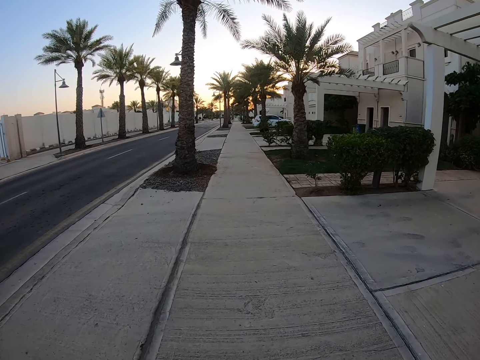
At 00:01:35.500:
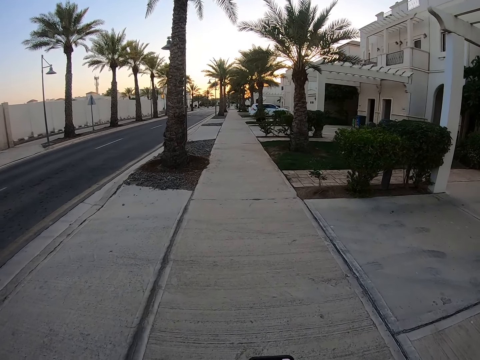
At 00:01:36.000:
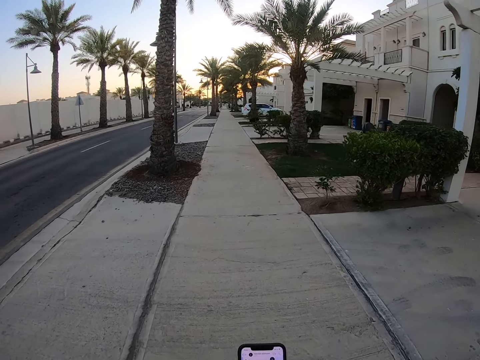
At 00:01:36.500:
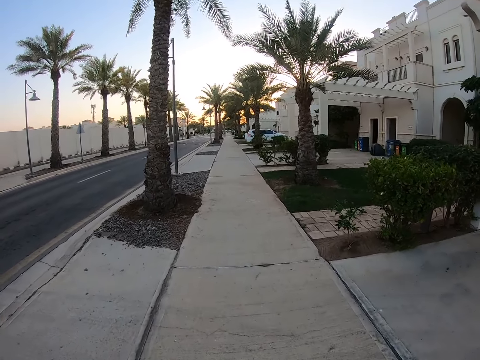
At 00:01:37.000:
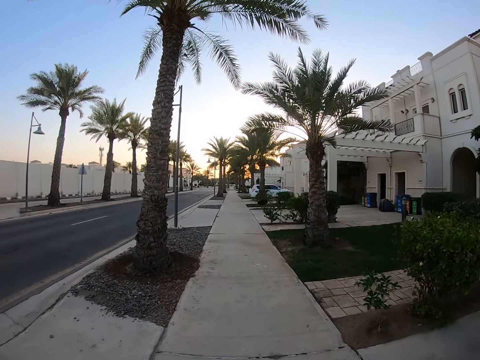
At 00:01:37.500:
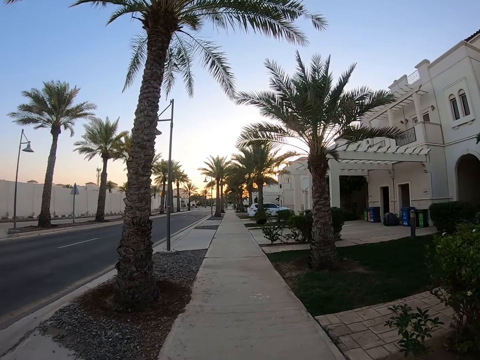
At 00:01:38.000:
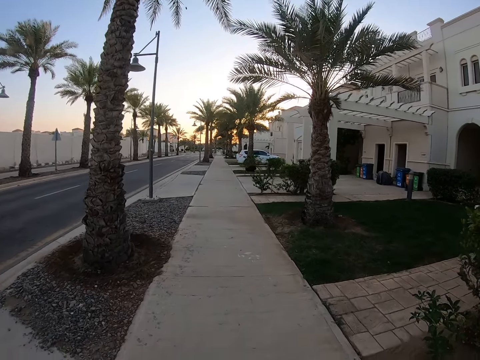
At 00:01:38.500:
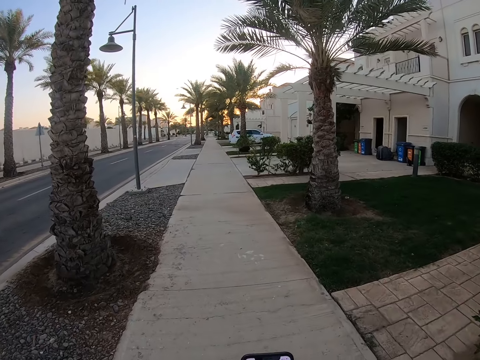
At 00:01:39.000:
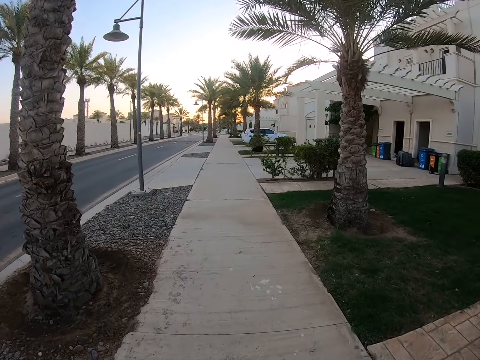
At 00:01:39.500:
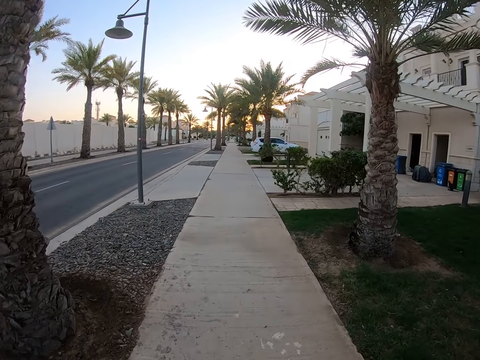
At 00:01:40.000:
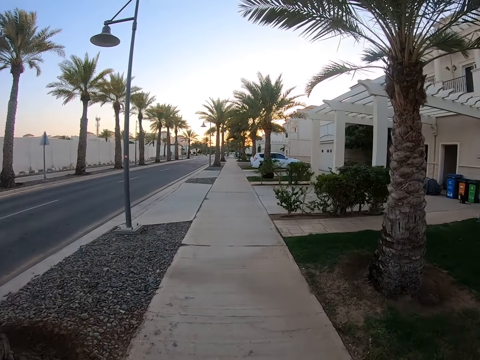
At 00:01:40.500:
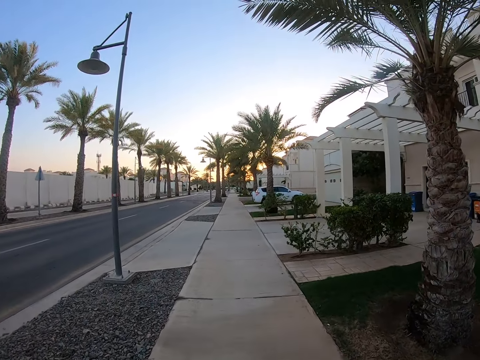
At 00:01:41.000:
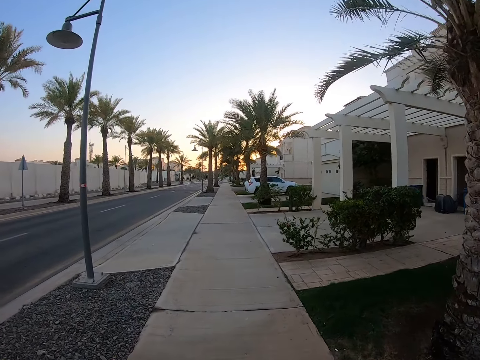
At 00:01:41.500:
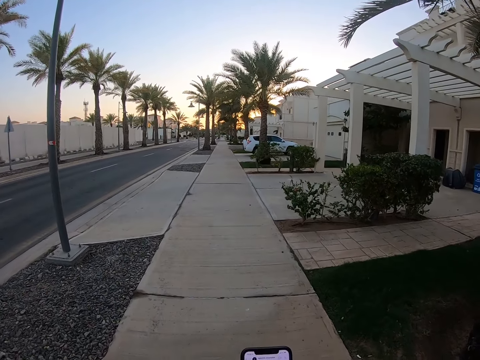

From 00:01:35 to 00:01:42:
The camera wearer operates the phone.

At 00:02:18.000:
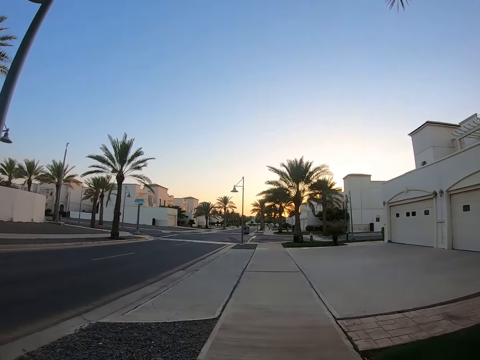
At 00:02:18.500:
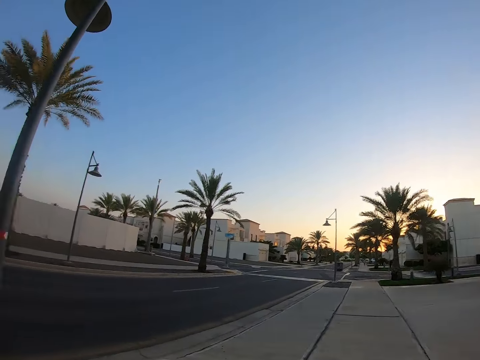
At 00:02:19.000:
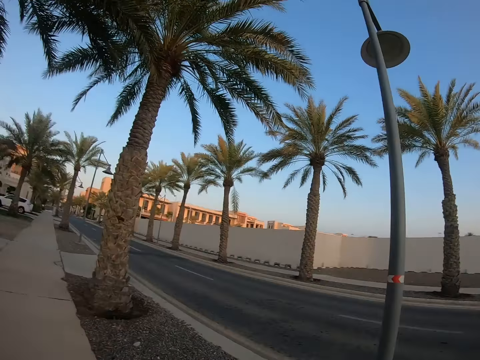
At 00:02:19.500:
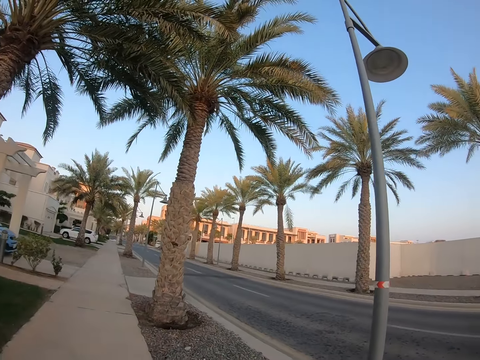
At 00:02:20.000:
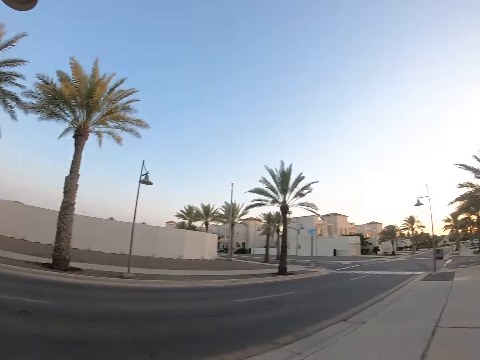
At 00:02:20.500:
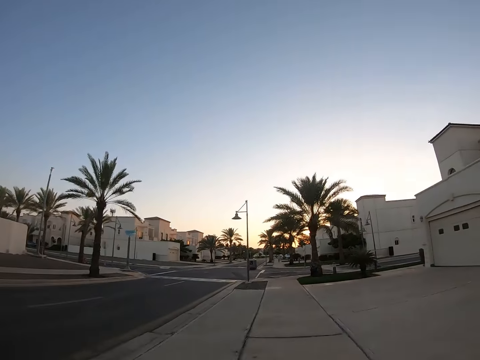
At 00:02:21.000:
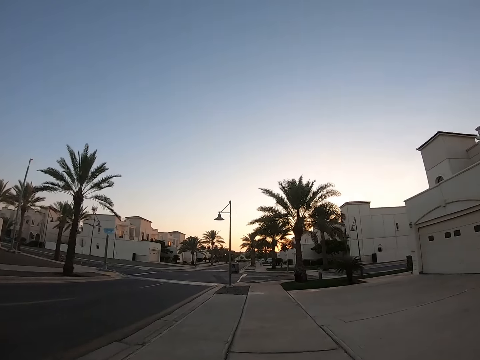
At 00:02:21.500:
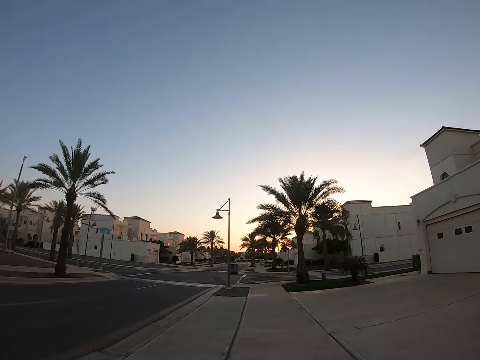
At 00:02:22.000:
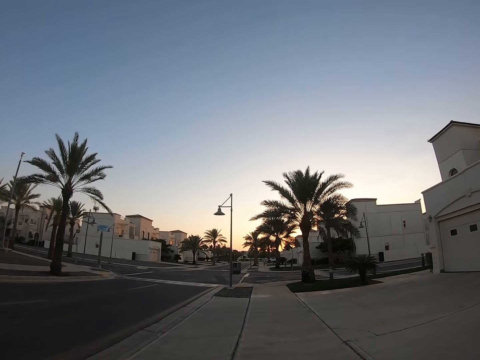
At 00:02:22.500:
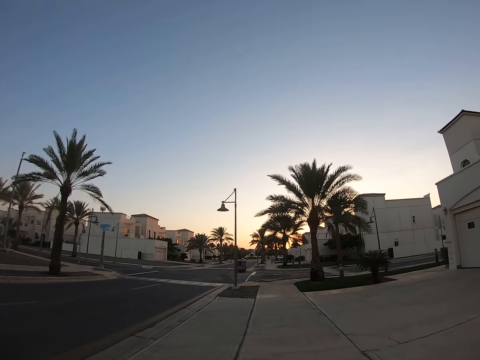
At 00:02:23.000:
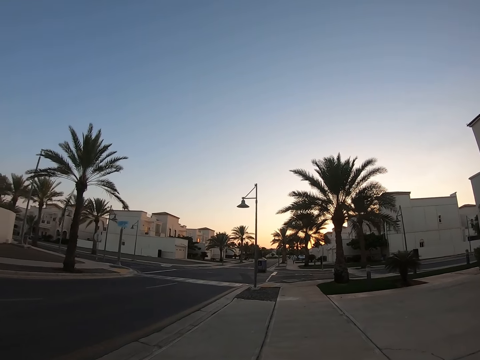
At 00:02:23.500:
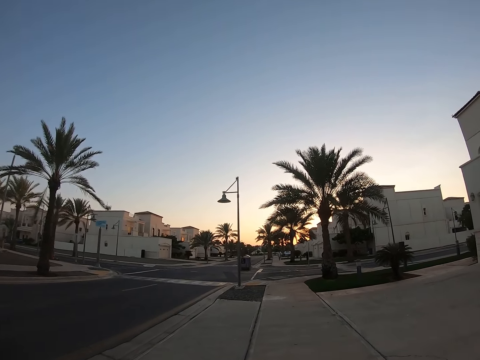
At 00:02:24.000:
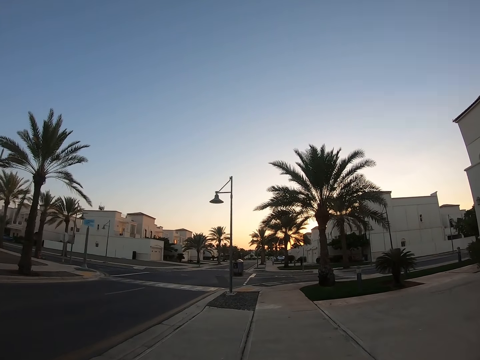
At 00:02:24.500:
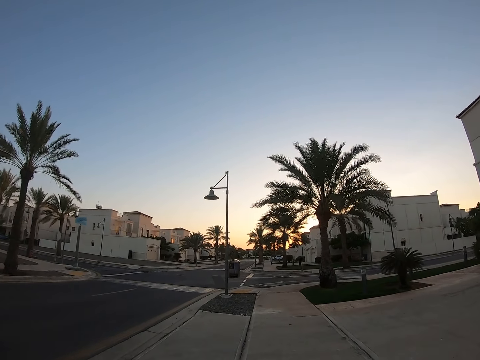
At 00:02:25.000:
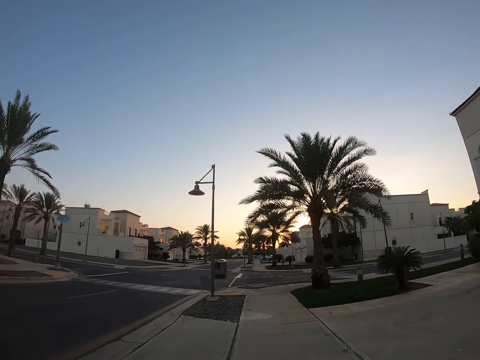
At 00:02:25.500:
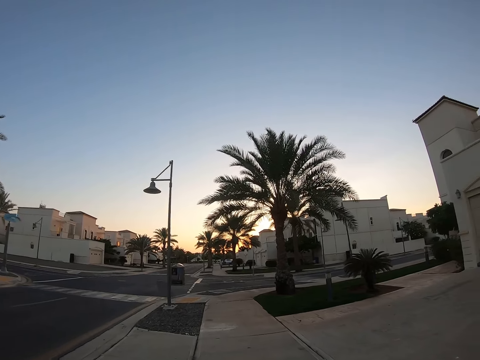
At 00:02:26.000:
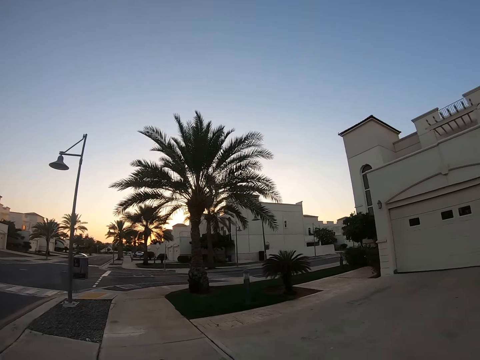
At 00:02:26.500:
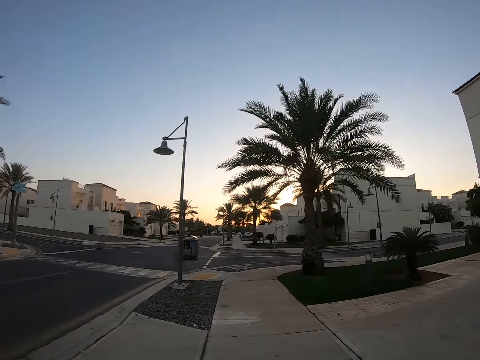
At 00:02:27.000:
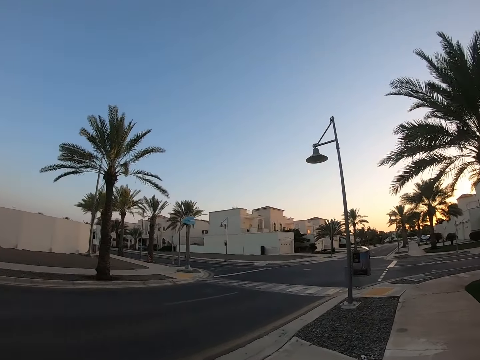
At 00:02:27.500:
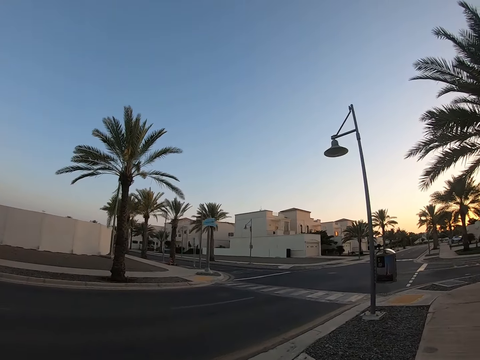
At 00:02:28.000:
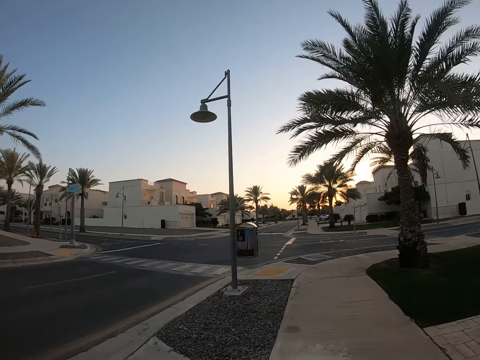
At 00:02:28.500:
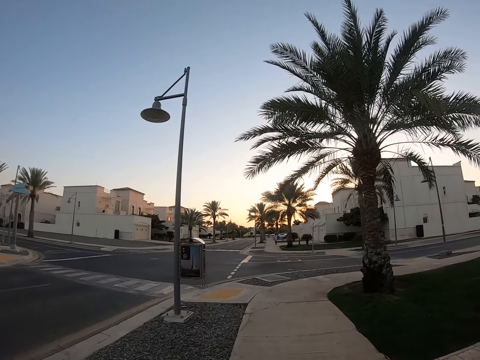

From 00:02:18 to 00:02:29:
The camera wearer looks around. They walk along the street.

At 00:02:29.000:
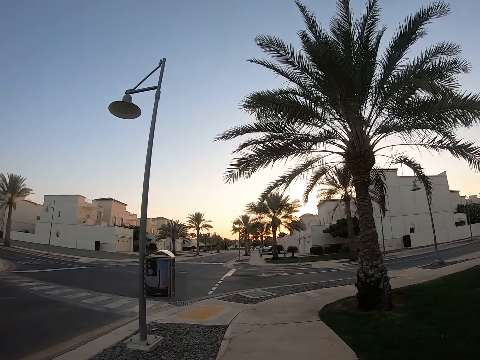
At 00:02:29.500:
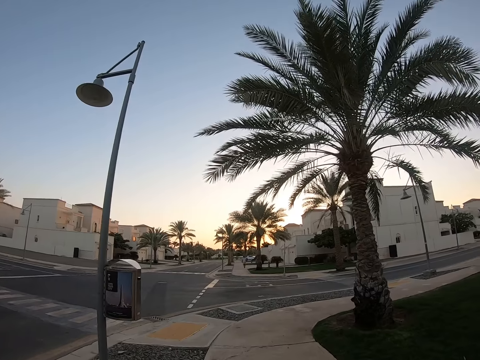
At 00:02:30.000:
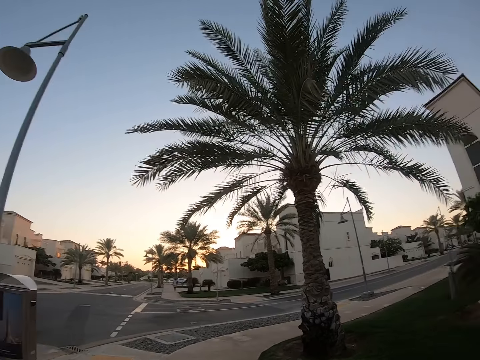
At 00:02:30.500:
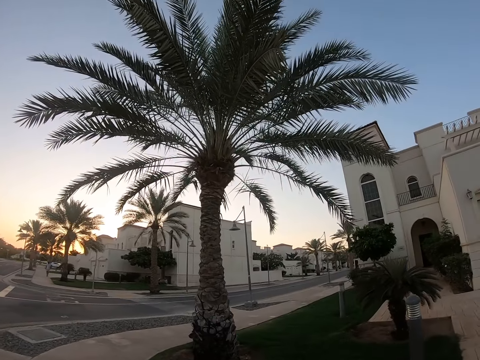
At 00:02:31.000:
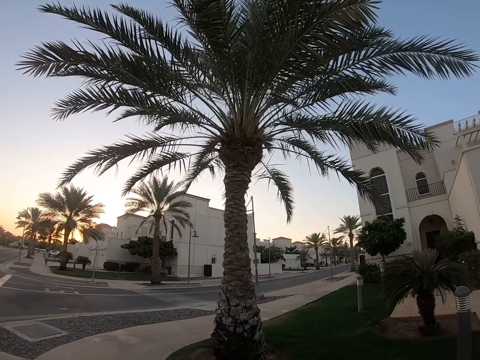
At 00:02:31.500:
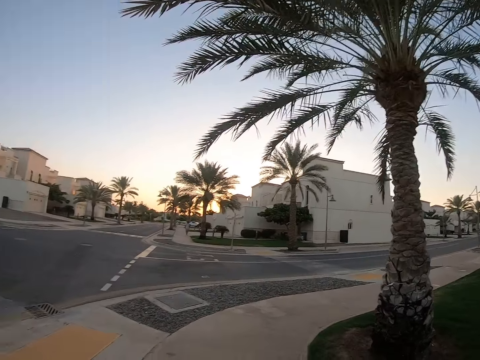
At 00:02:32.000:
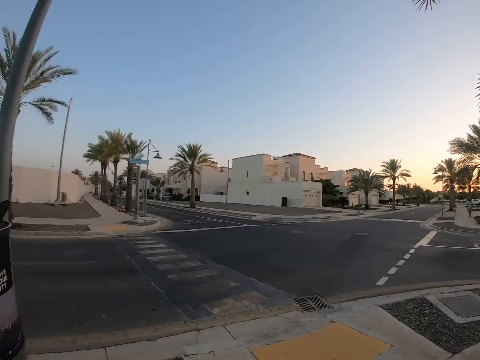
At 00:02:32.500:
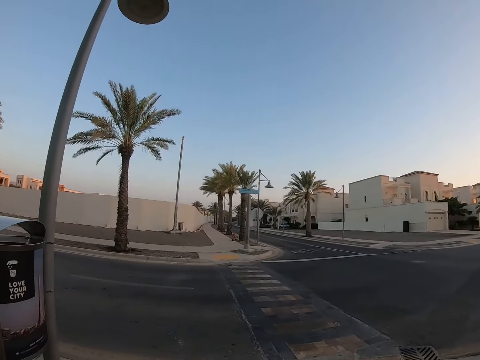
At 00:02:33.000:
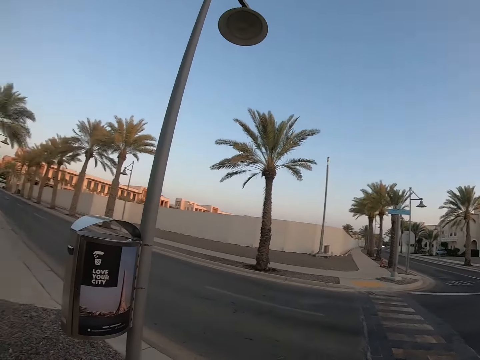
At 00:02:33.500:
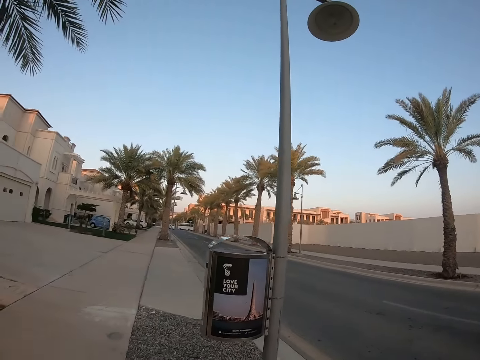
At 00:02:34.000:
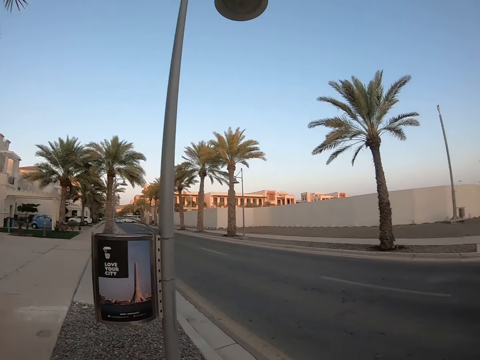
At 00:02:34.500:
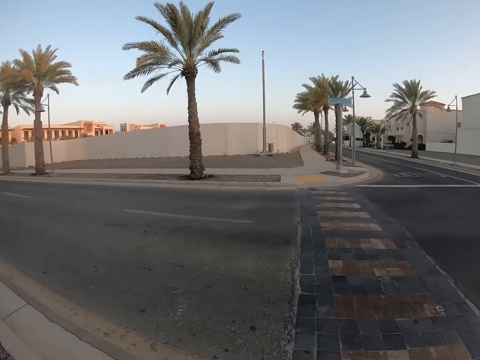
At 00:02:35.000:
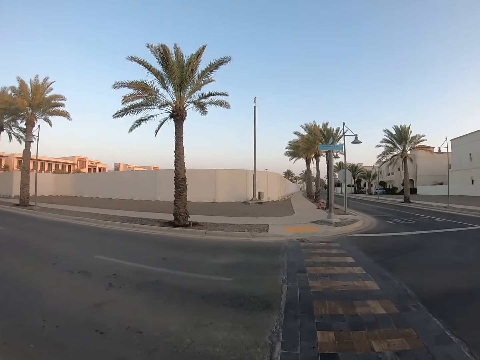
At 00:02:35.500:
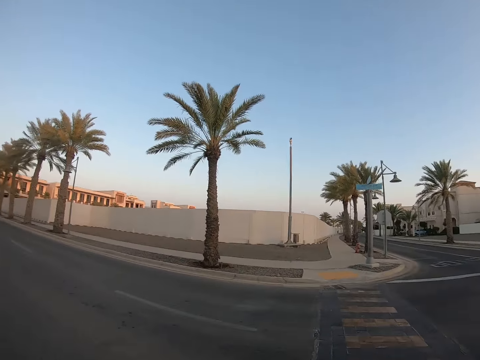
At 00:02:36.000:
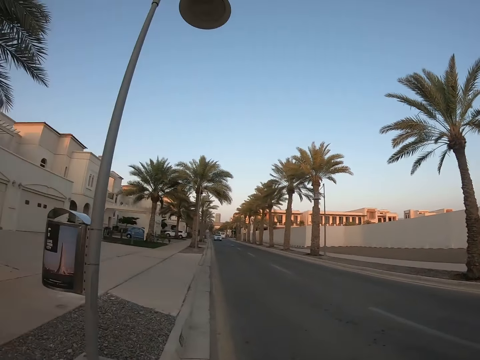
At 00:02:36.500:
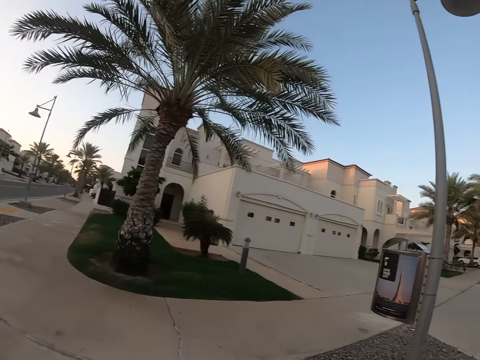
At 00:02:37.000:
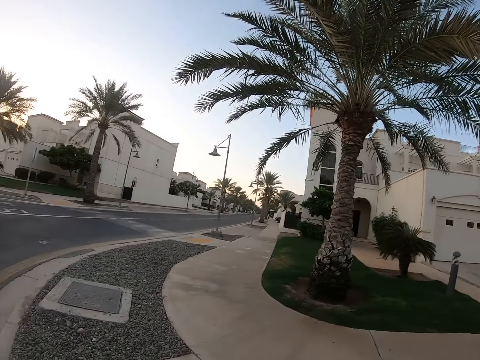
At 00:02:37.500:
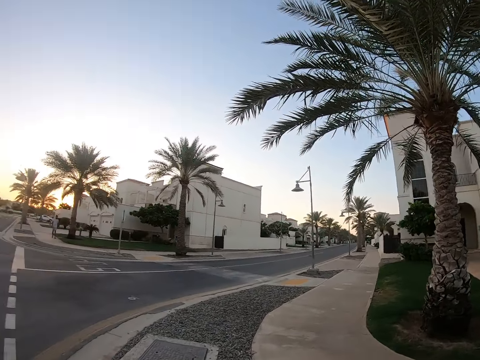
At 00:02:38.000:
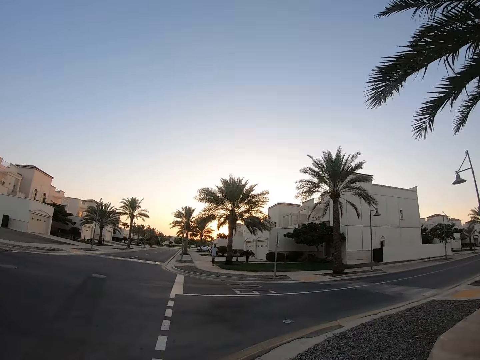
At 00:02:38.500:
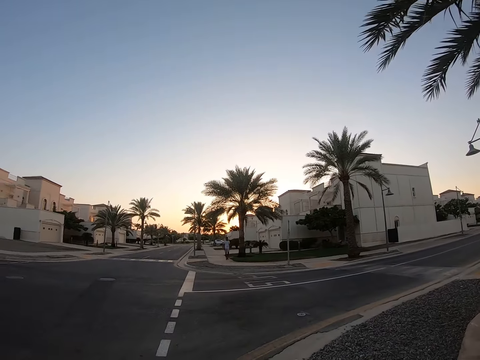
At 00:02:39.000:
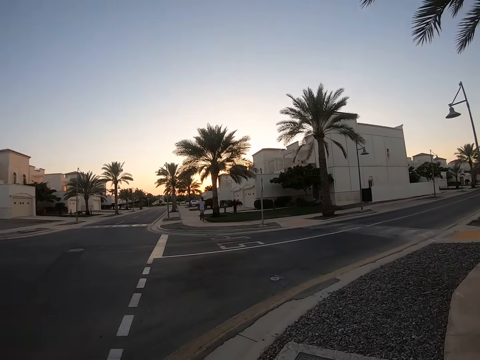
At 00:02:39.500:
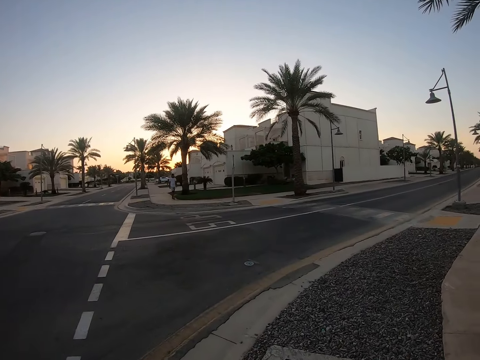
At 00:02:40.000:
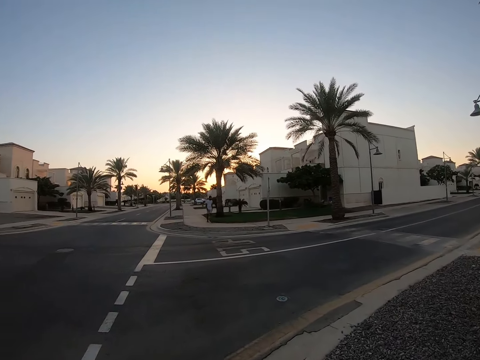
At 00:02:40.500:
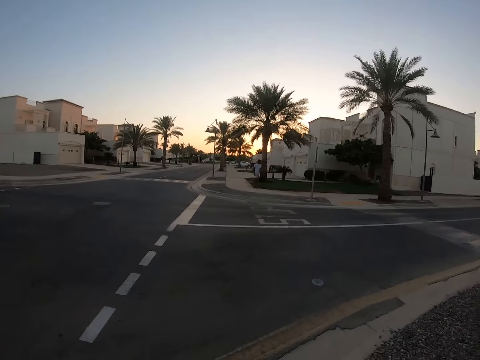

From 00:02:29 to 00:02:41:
The camera wearer looks around. They walk along the street.
